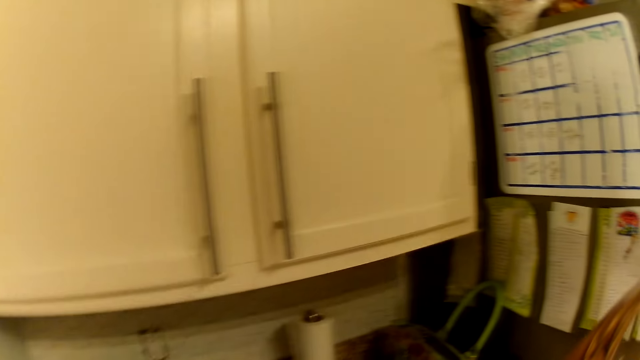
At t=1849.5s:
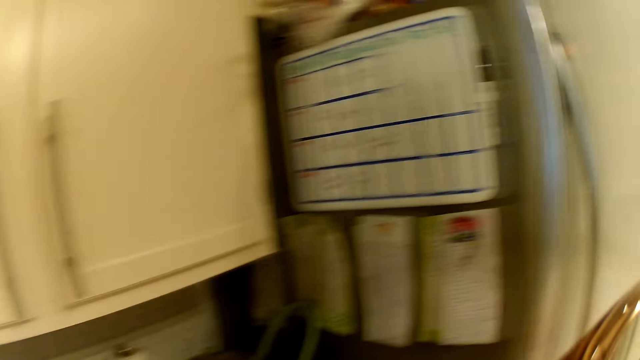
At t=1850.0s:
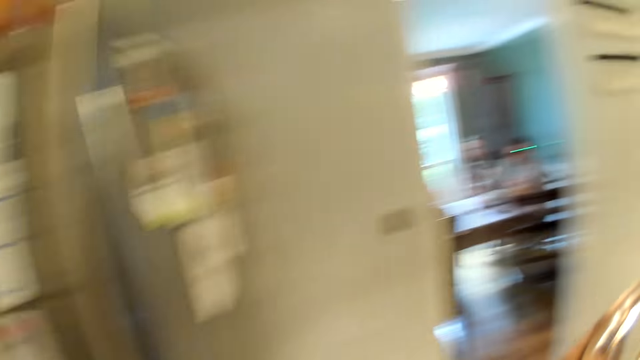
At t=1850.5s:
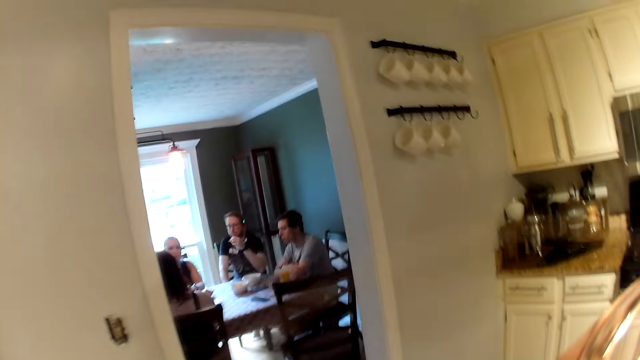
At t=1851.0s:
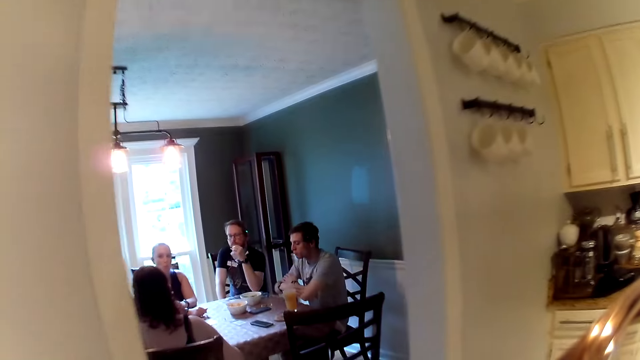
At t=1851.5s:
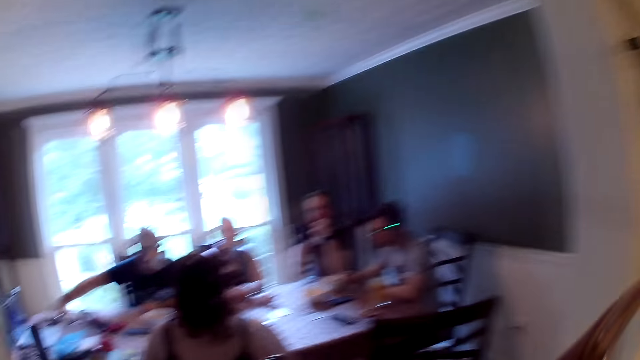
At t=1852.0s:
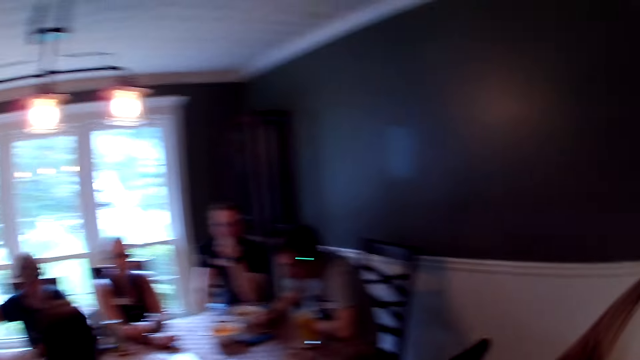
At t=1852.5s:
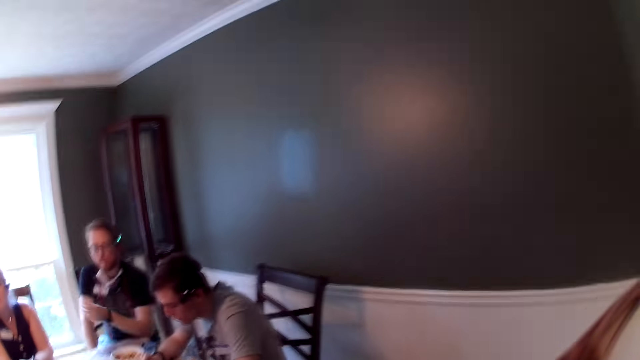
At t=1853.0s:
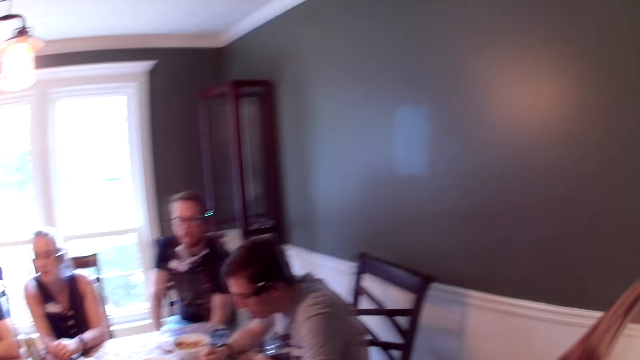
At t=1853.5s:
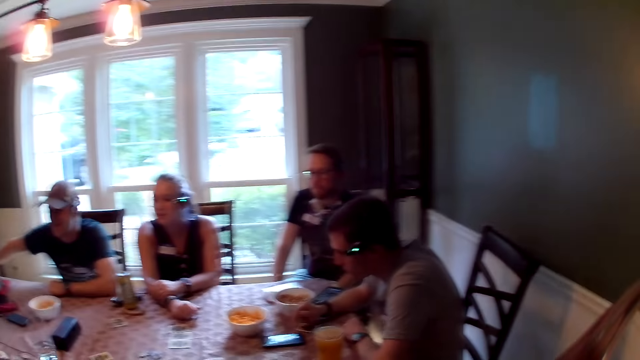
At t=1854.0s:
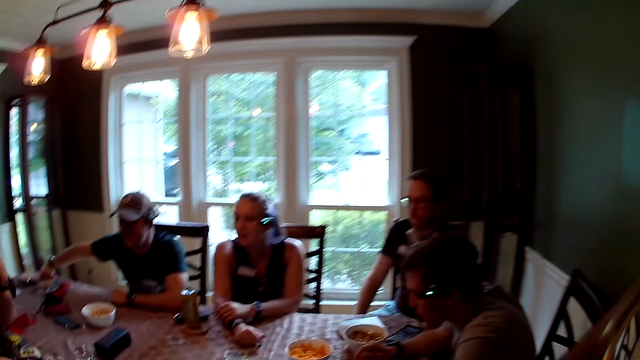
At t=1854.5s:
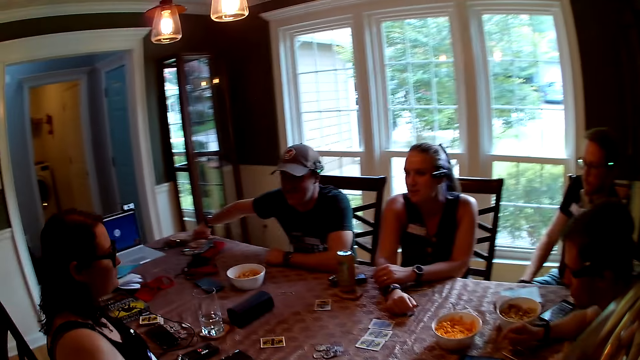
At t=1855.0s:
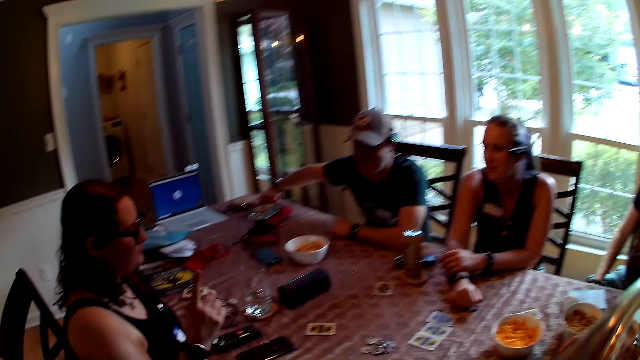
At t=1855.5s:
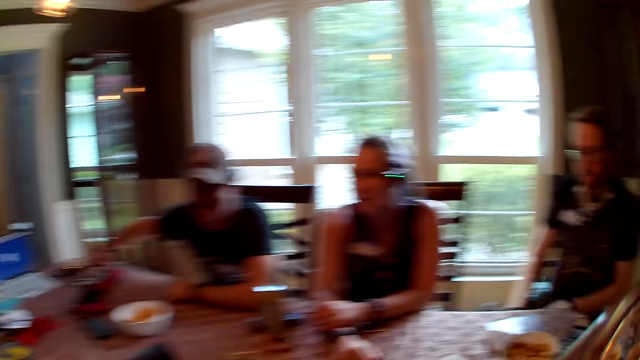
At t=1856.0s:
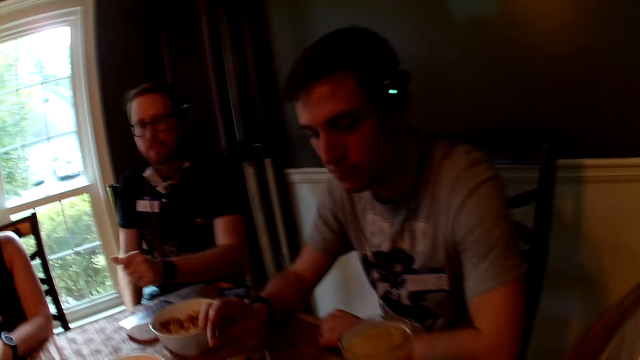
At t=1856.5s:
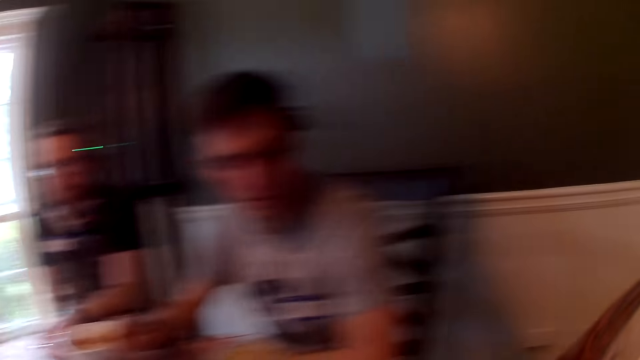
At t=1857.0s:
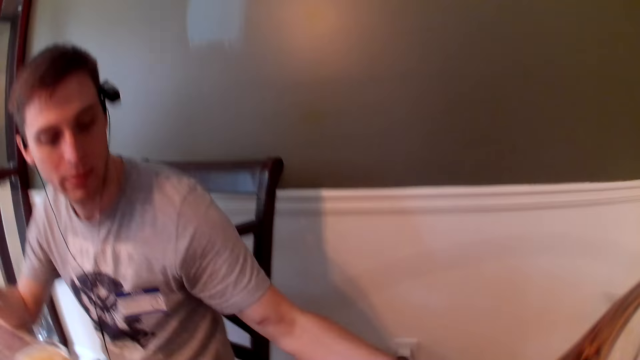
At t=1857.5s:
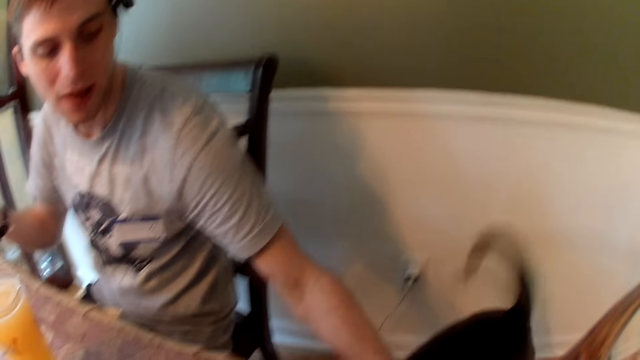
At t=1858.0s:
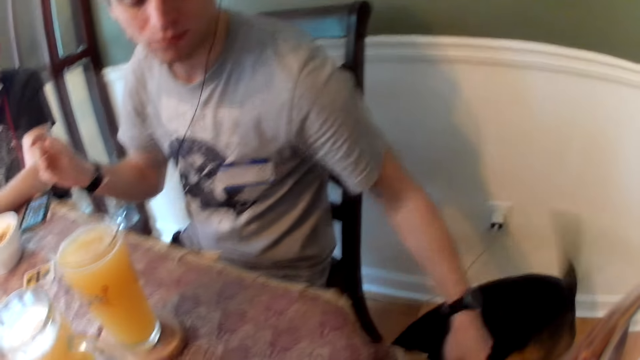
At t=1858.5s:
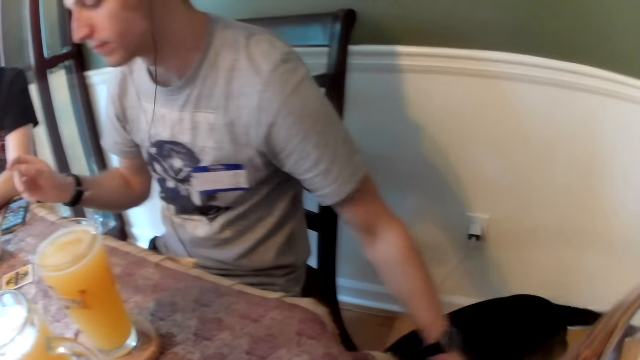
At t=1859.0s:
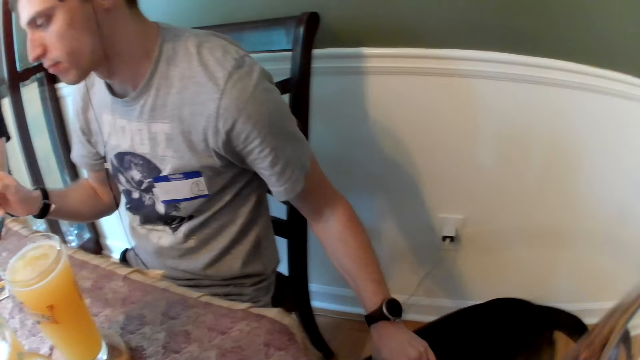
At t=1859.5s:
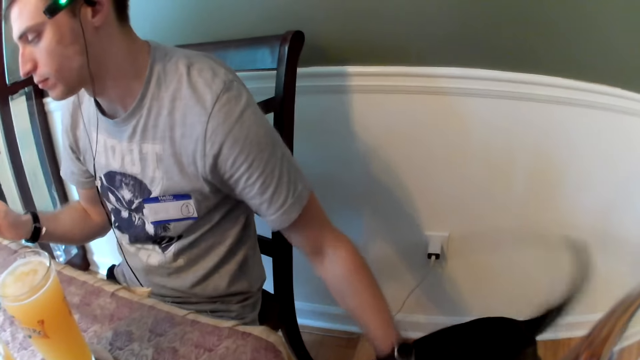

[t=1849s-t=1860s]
The camera wearer turns back. They walk forward. They converse with the group. They interact with a pet and another pet. A man interacts with a dog with his right hand.

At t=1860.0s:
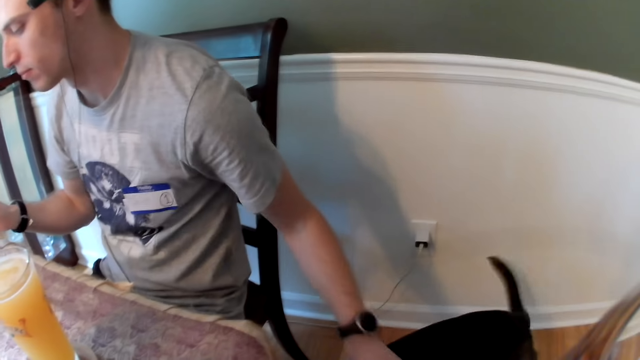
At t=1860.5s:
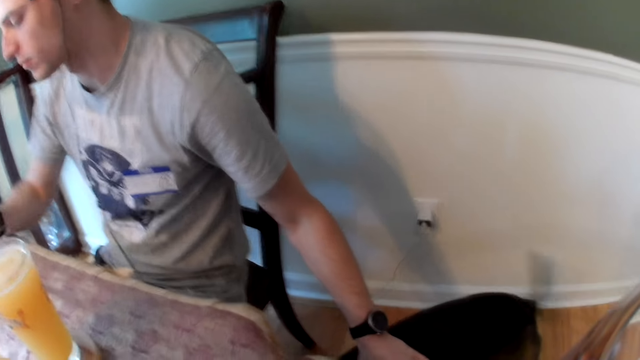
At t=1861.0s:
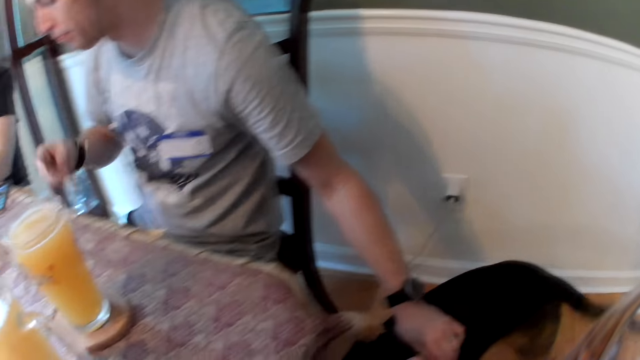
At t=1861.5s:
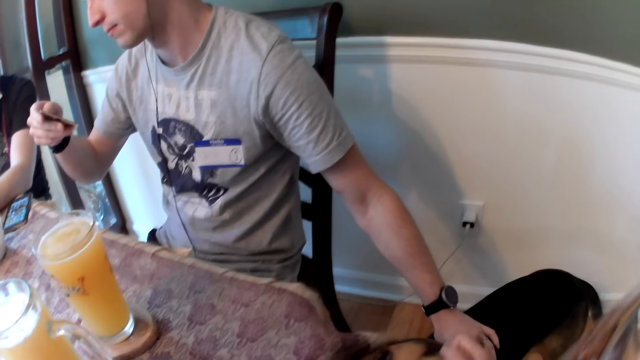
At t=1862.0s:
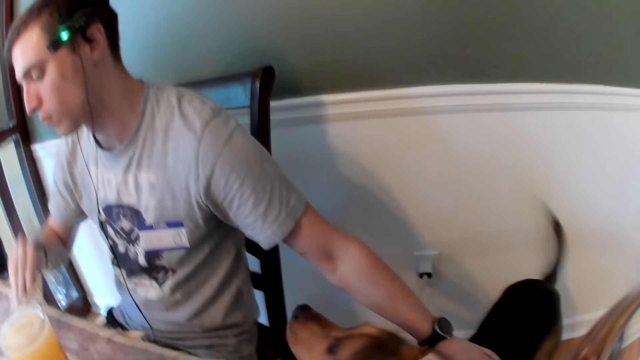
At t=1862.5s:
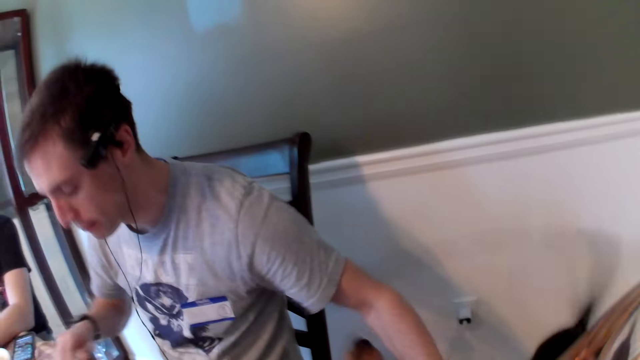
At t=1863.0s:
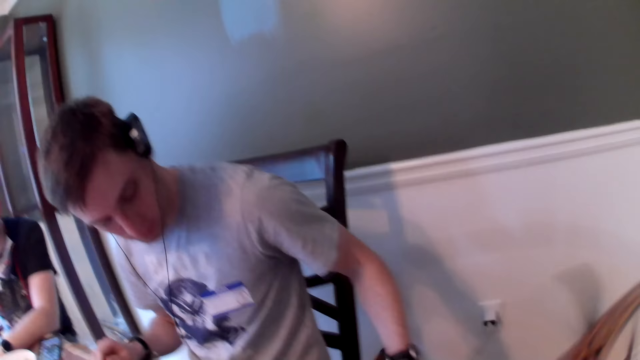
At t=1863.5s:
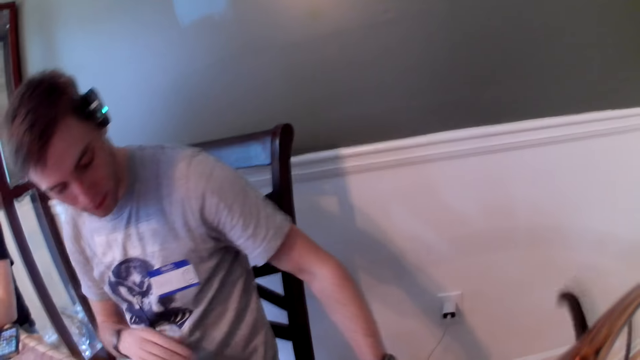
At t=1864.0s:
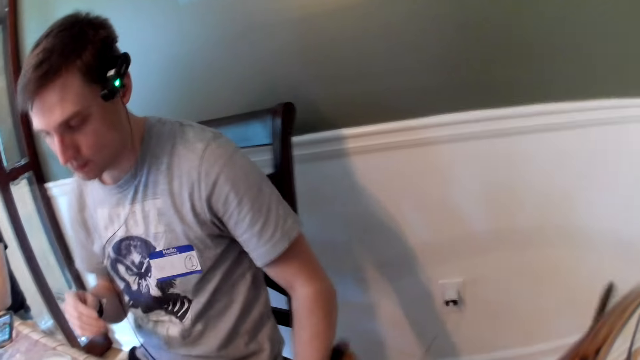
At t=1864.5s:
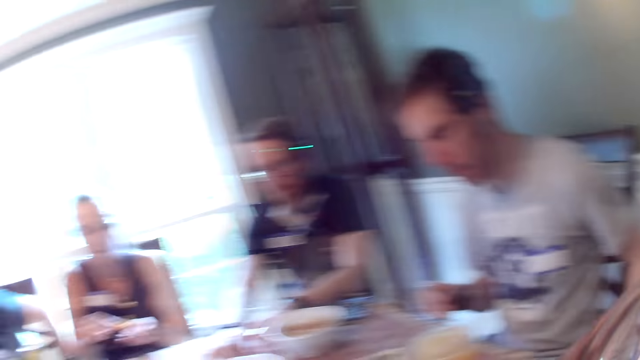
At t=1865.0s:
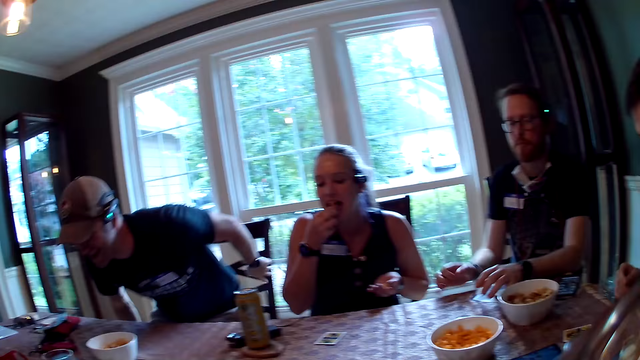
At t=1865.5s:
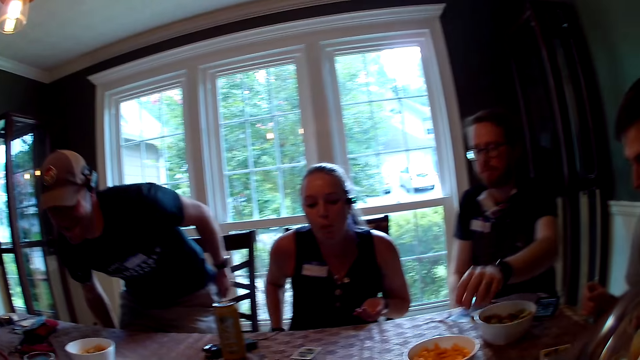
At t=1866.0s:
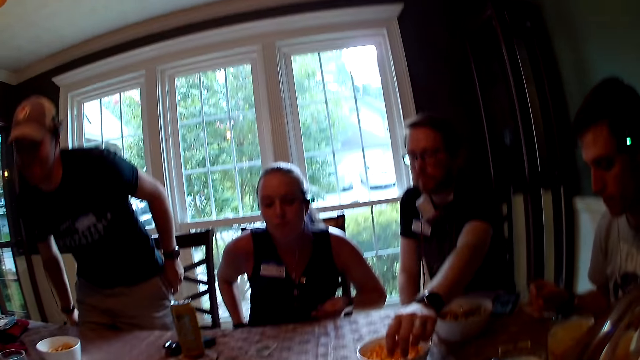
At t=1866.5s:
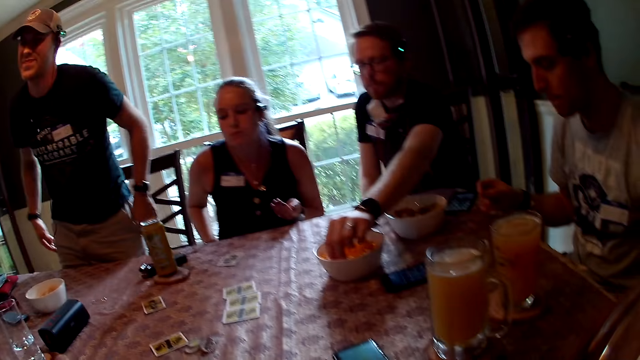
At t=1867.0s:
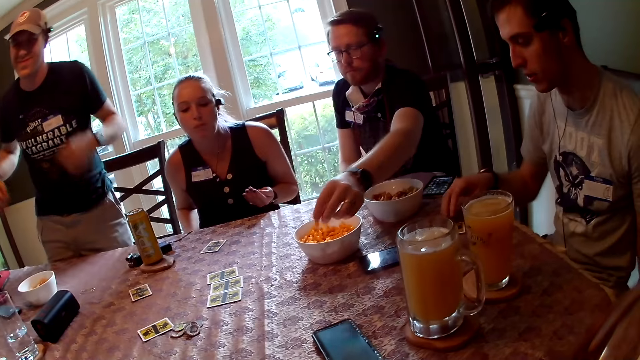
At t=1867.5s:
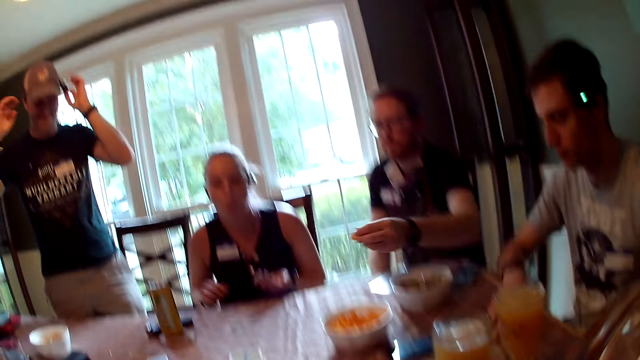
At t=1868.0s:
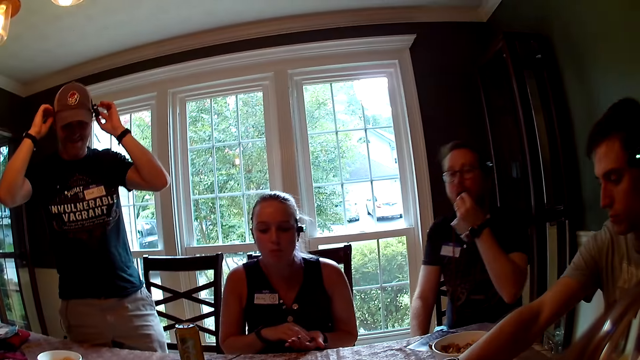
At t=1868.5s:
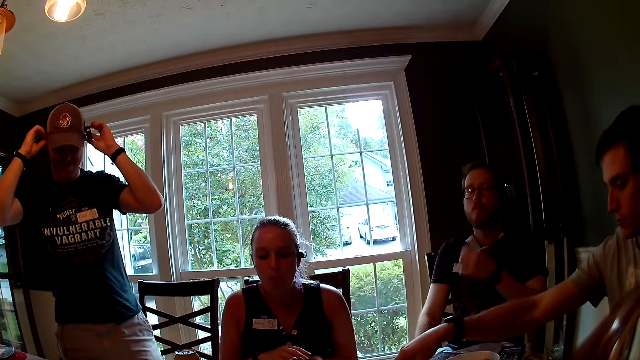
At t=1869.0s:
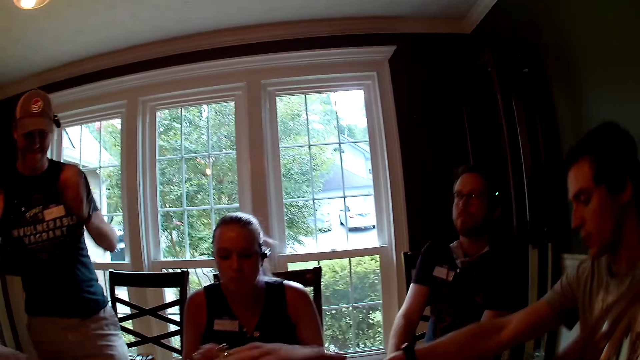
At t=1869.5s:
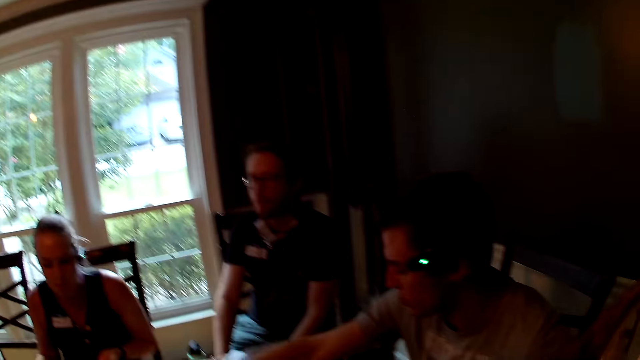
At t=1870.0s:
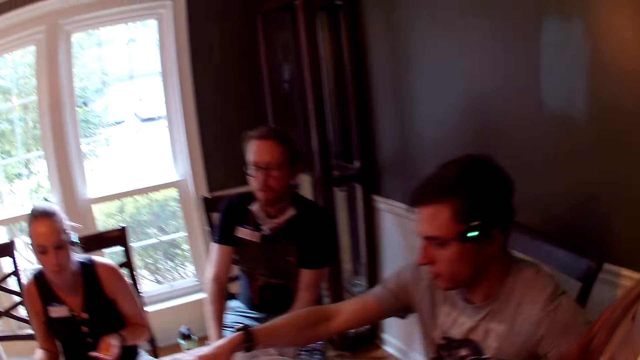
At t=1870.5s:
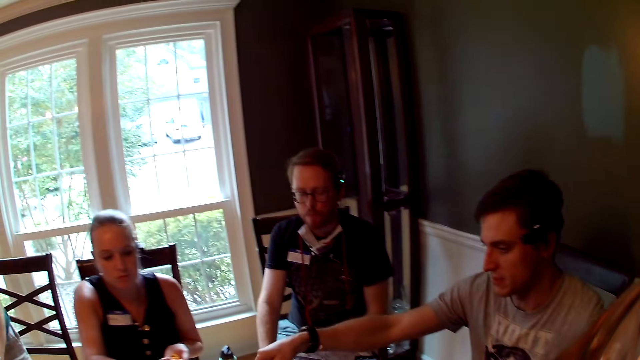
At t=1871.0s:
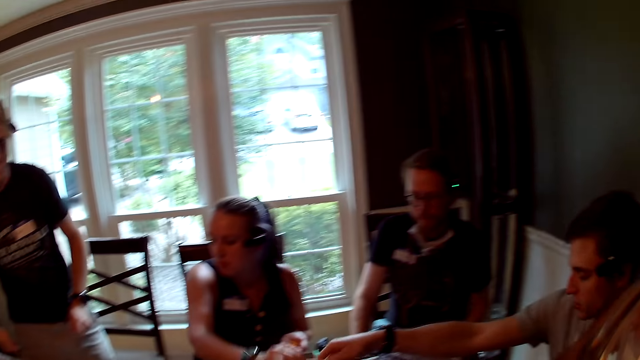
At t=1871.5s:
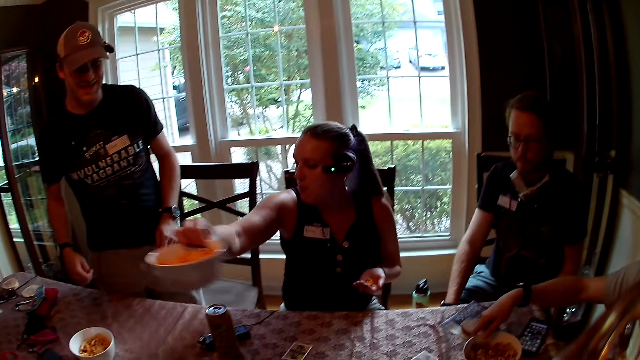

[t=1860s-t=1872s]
A man holds a card in his left hand and drops the card on the table with his right hand. Another man removes both hands from the bowl of chips. A woman eats the chips with her right hand. The camera wearer converses. A third man places both hands on his cap. The second man eats the chips with his right hand. The woman picks the bowl of chips from the table with her right hand.
